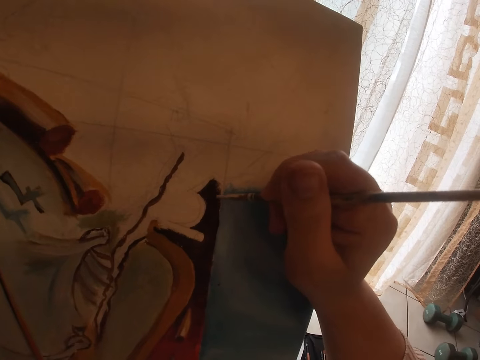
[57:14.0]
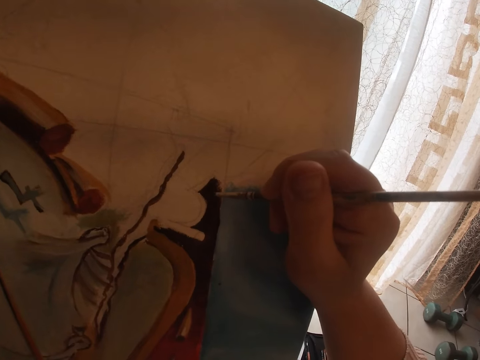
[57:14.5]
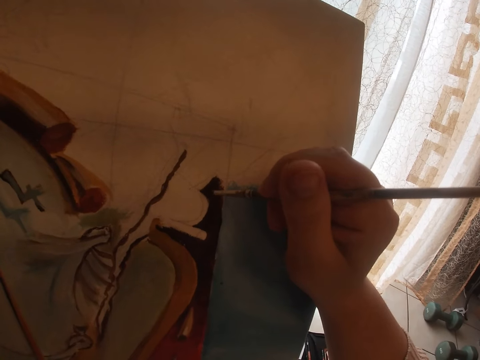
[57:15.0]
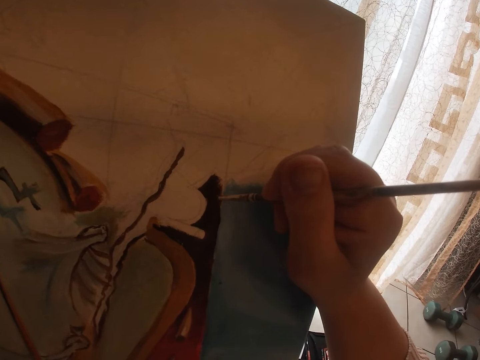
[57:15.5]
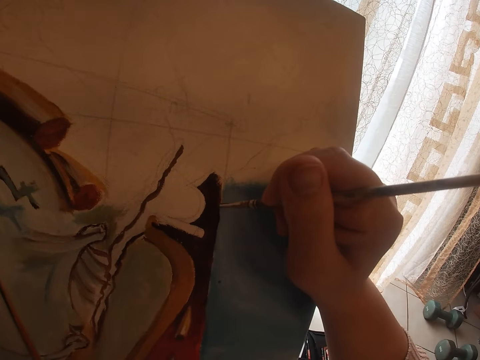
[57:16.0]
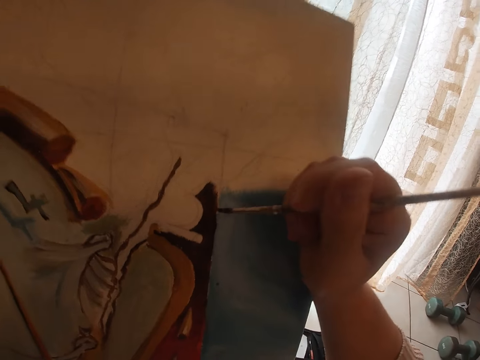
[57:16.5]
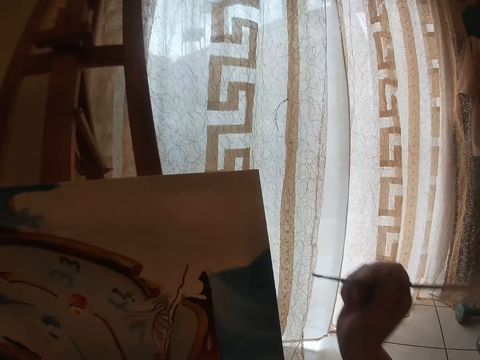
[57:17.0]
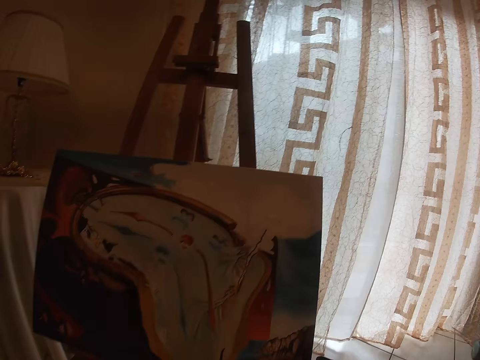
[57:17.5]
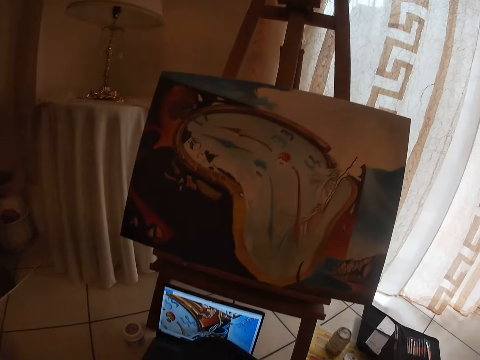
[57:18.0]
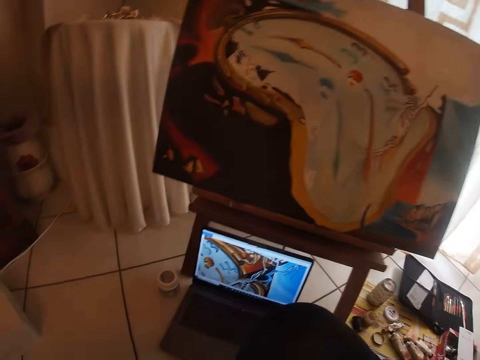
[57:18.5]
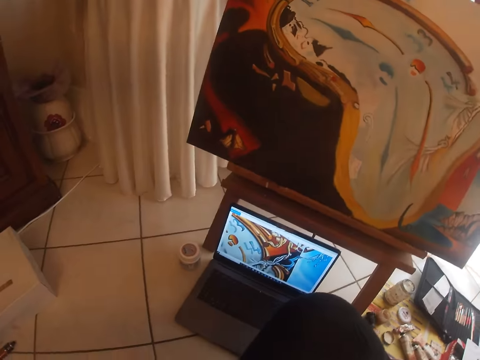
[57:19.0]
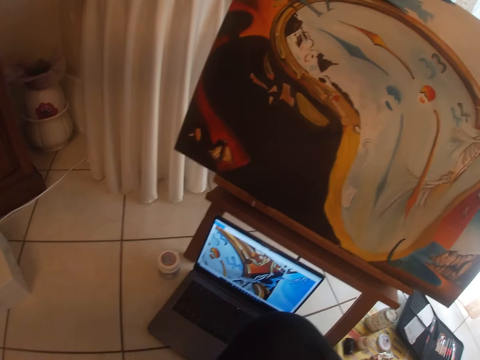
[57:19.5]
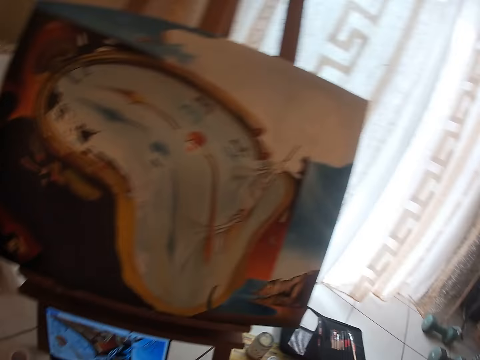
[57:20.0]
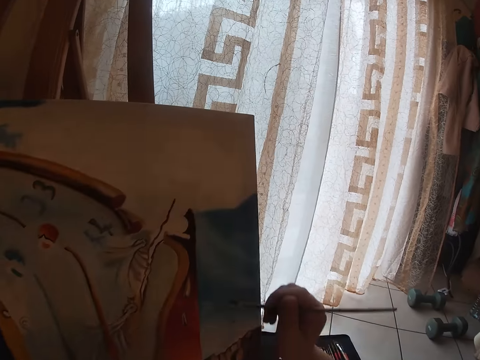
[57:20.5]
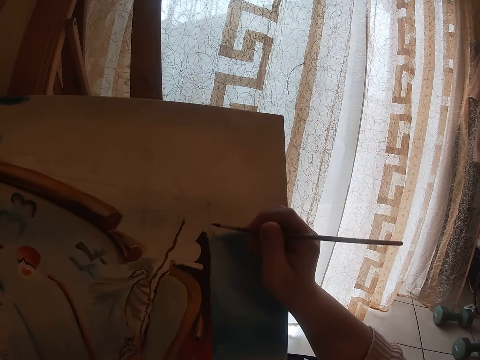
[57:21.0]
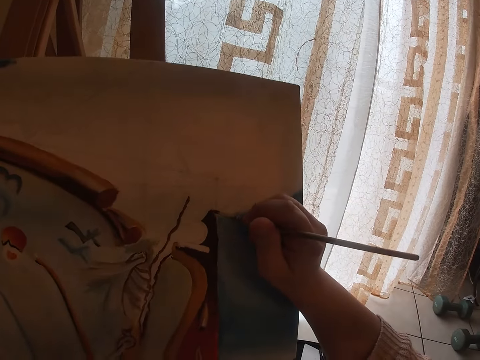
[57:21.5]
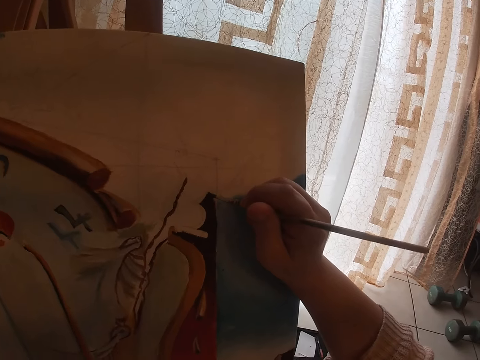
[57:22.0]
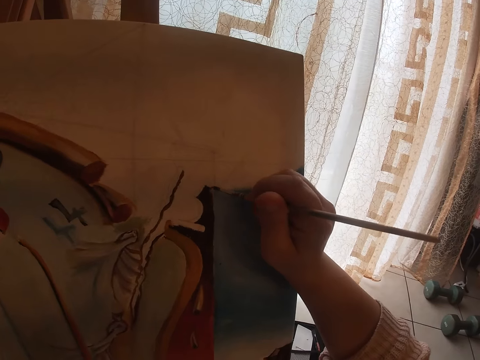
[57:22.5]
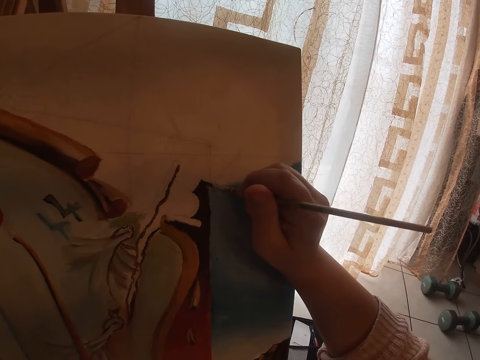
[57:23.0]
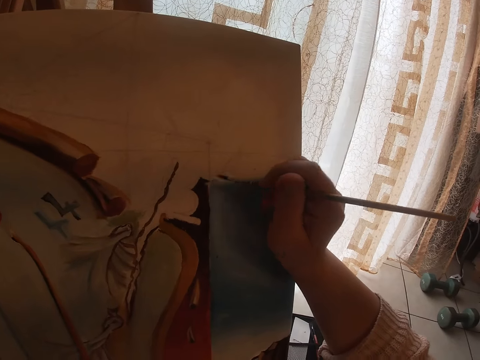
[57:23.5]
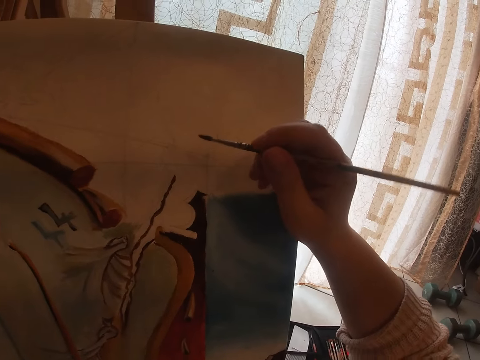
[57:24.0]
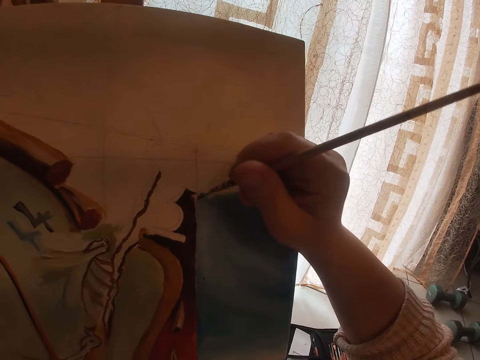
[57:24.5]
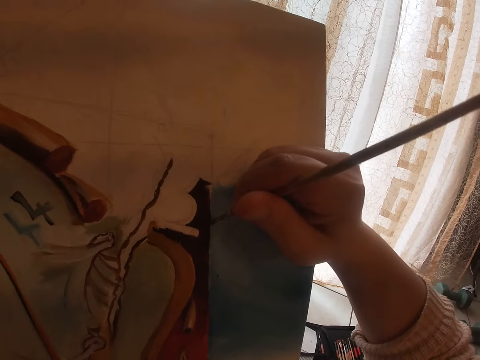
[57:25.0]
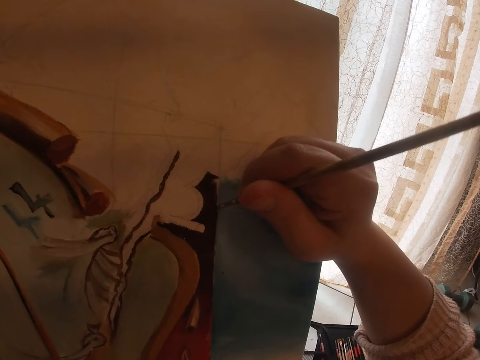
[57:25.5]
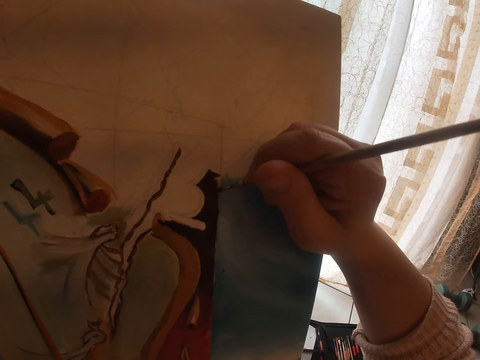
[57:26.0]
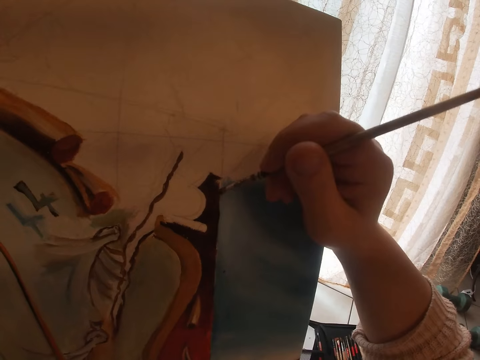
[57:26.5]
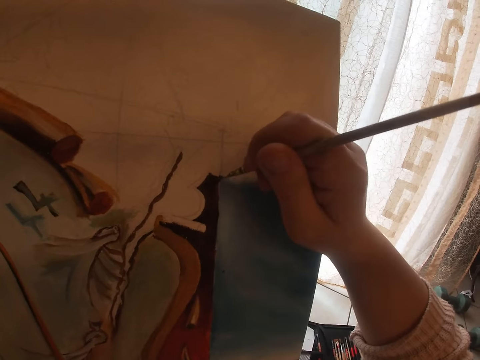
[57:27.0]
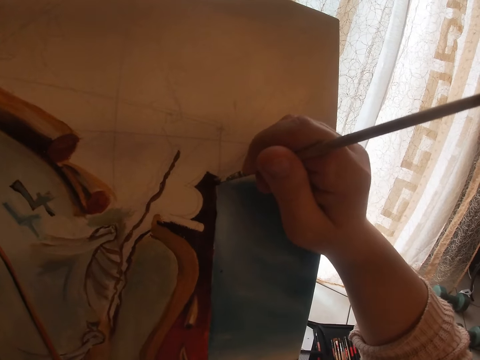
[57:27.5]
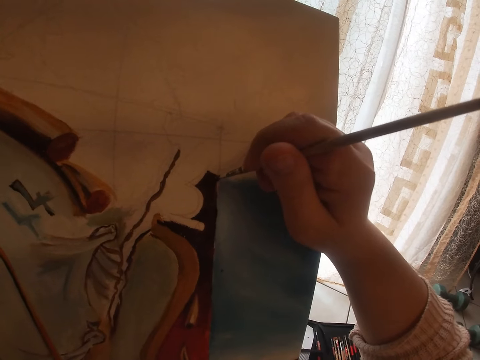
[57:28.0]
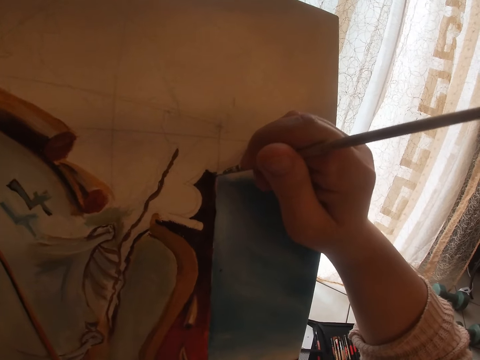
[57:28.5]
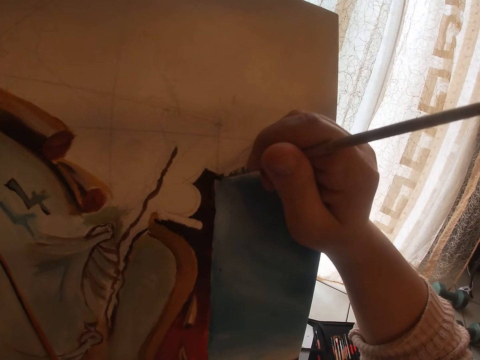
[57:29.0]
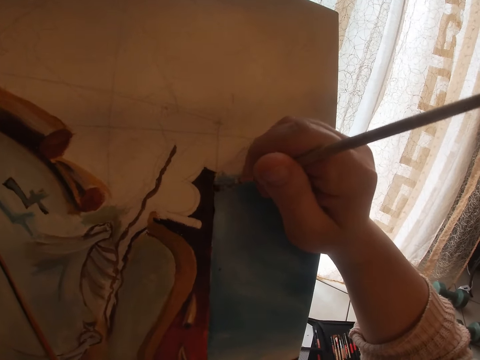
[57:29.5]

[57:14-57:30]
The camera wearer removes the yellow brush from the painting. He paints with the yellow brush in his right hand. He paints on the canvas.

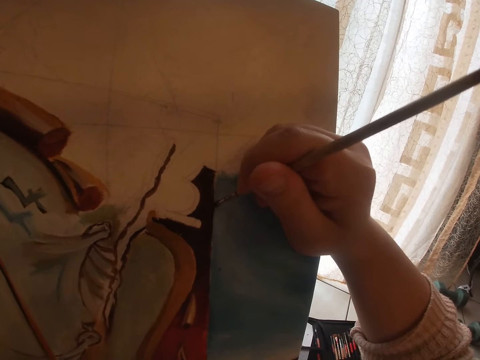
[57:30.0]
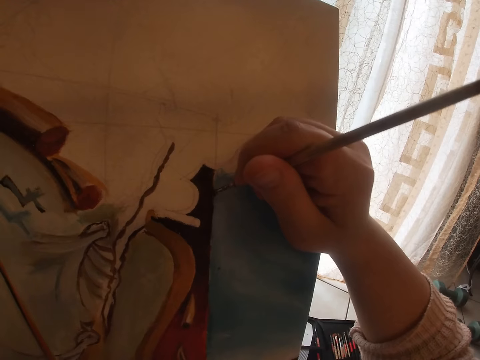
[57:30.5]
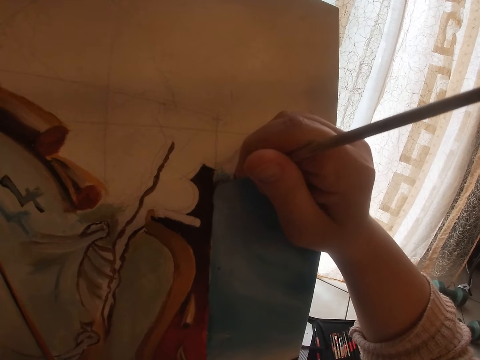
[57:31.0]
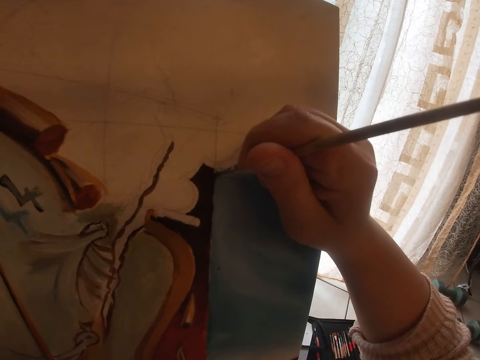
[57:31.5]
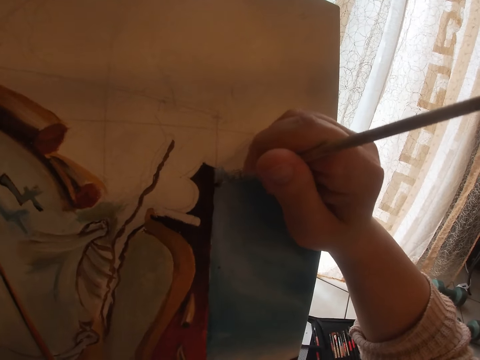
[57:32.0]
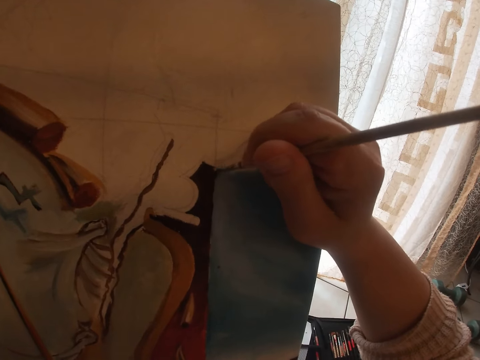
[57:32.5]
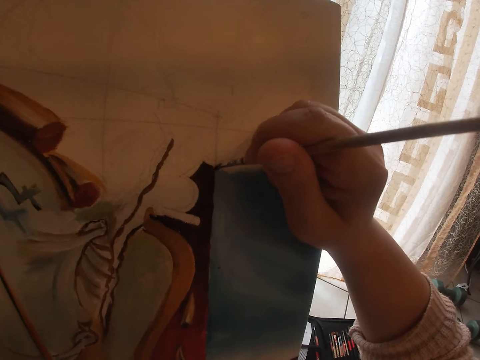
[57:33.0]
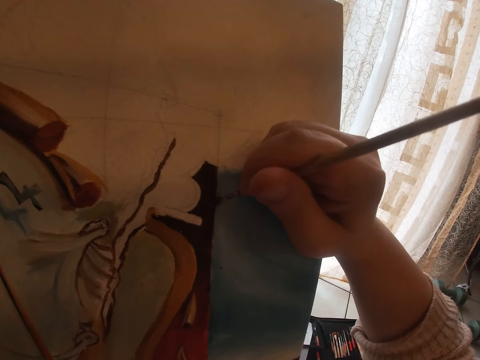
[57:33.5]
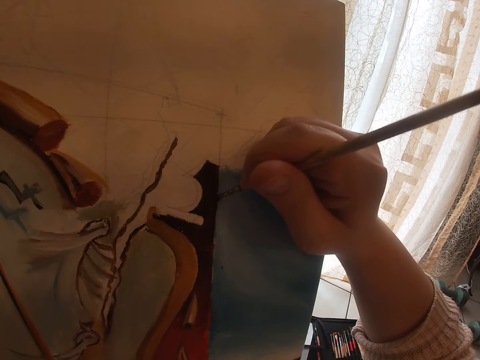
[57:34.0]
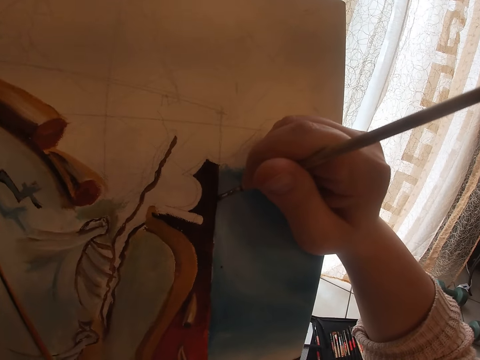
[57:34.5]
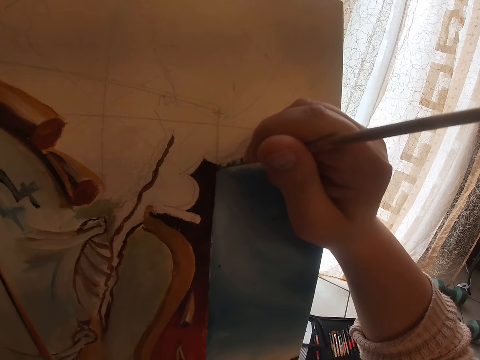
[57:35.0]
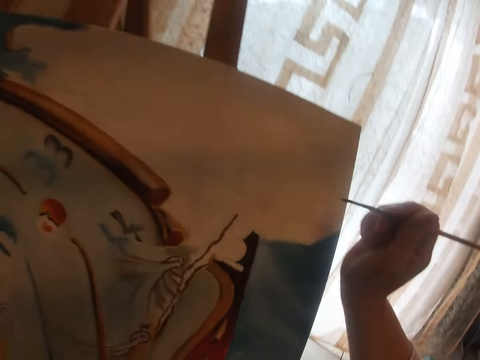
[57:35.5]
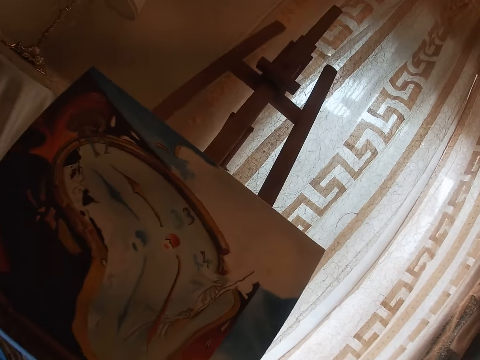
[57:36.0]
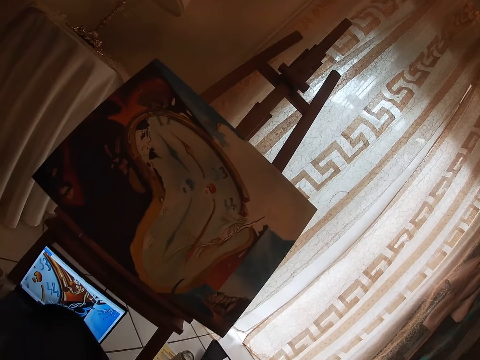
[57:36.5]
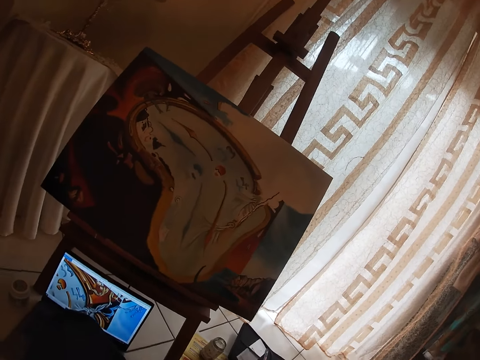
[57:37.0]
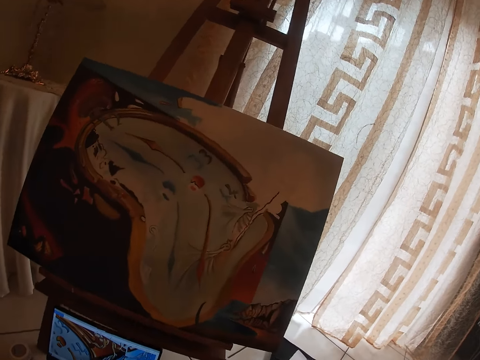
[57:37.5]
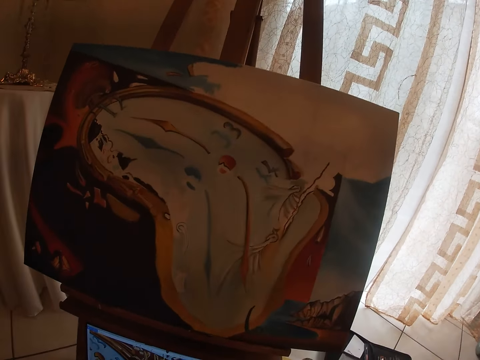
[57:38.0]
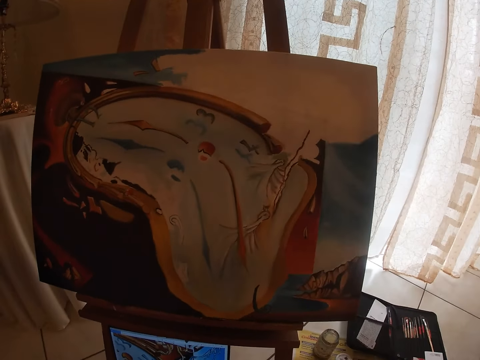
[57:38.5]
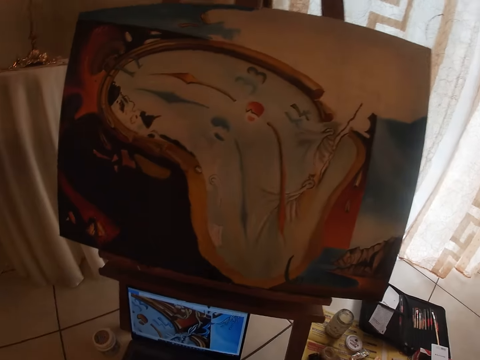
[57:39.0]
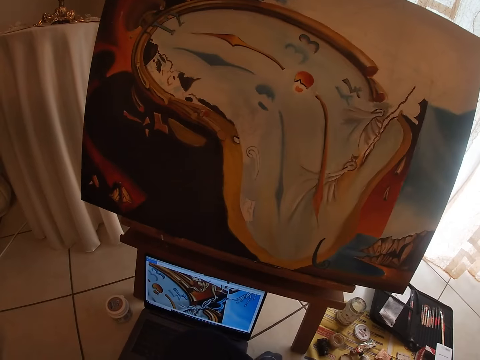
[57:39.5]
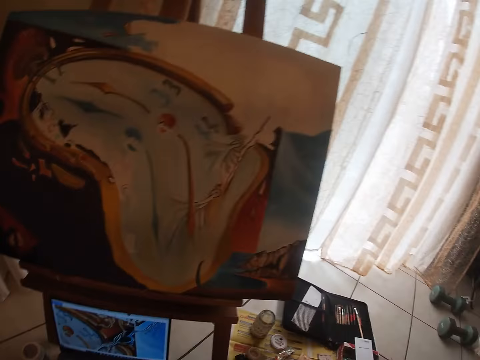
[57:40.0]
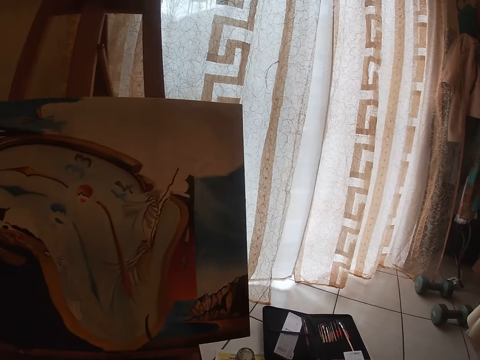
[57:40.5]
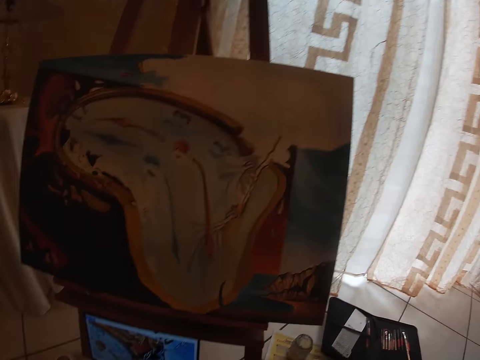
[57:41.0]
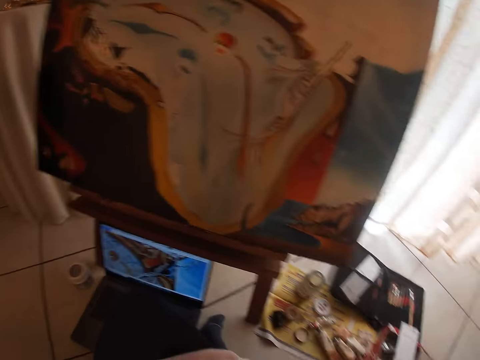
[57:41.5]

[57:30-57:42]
The camera wearer removes the yellow brush from the painting. They move.
